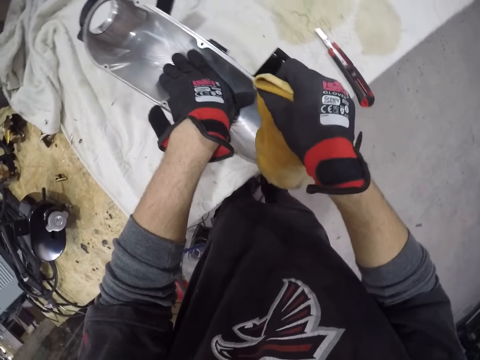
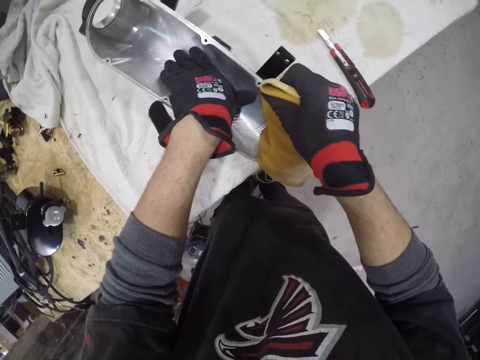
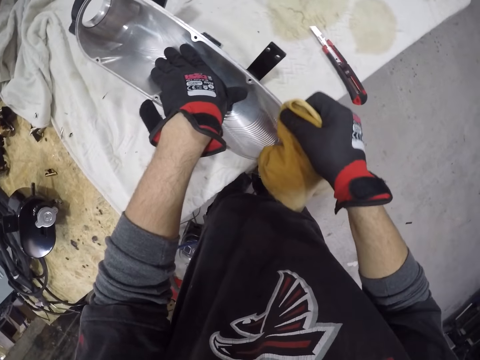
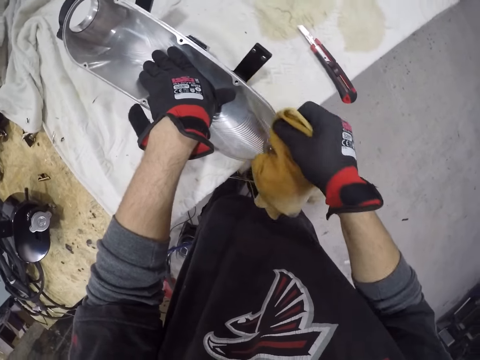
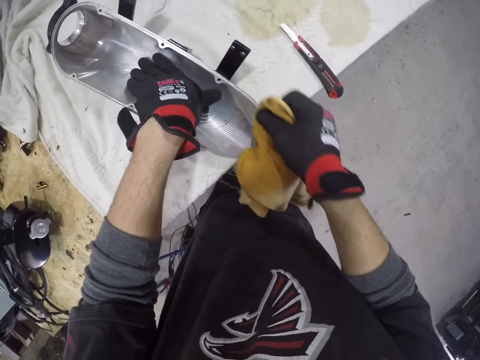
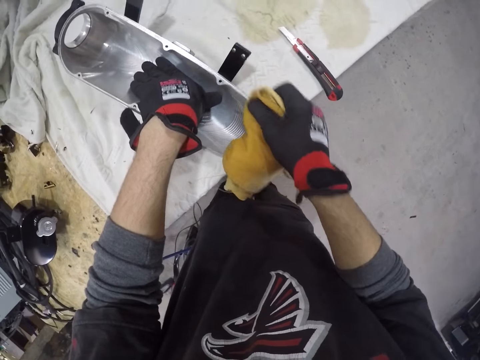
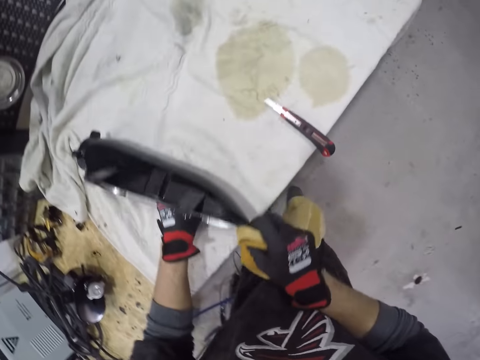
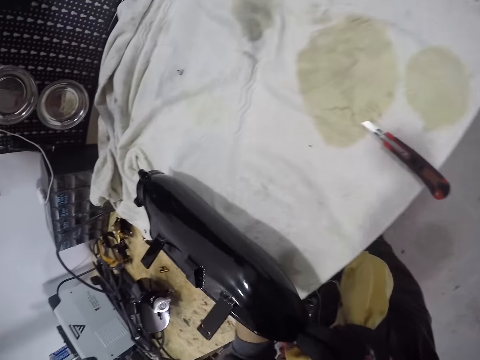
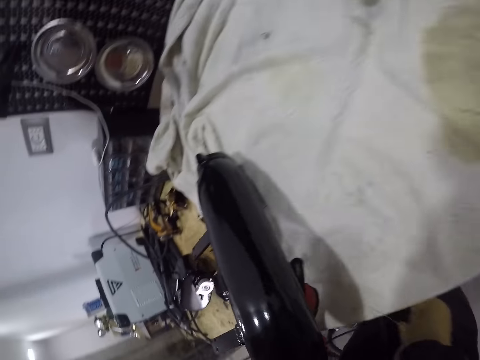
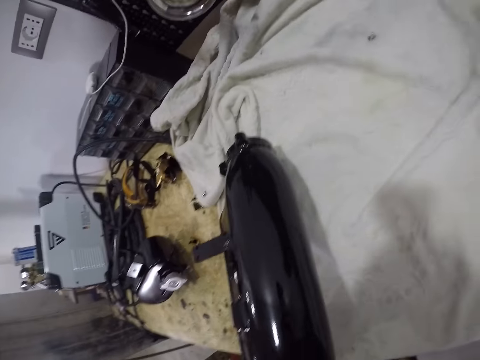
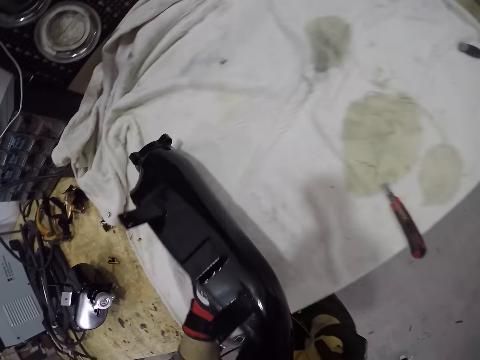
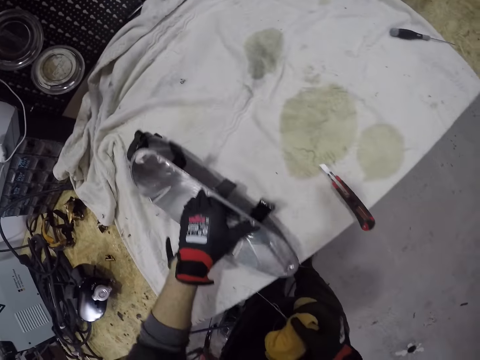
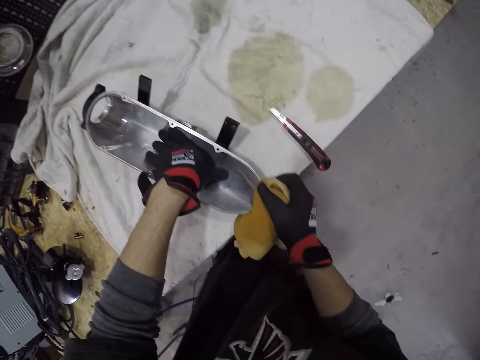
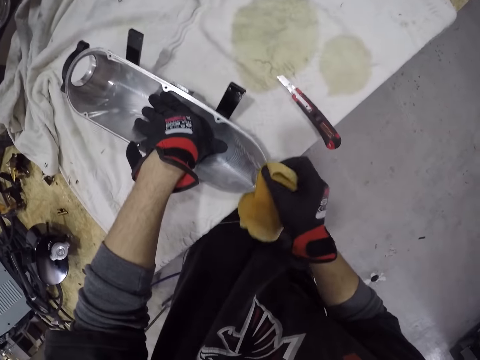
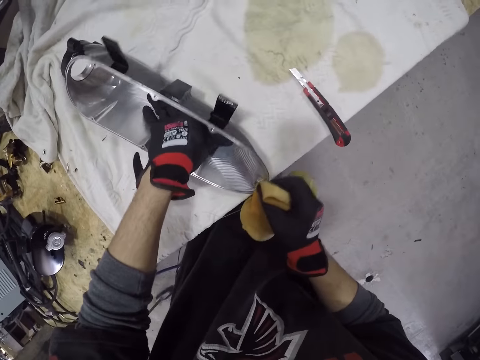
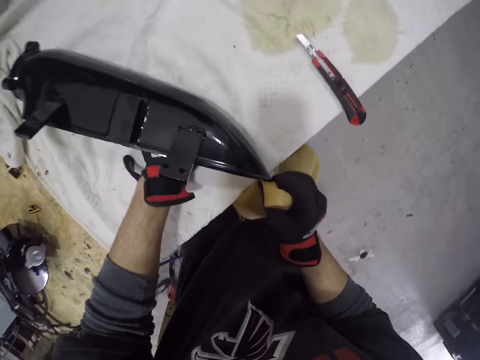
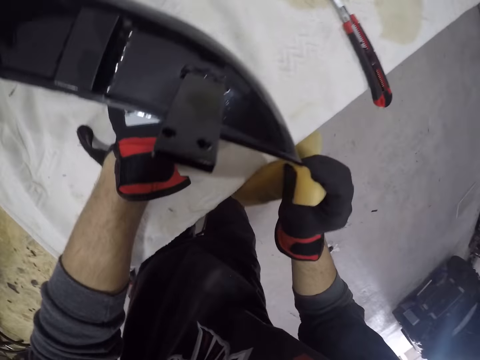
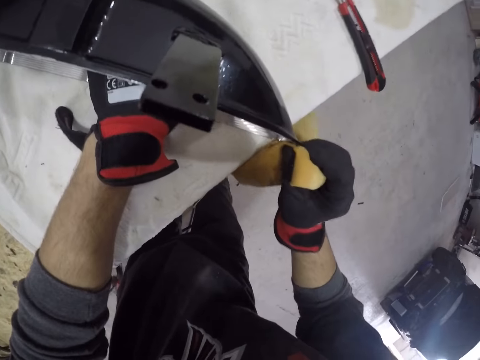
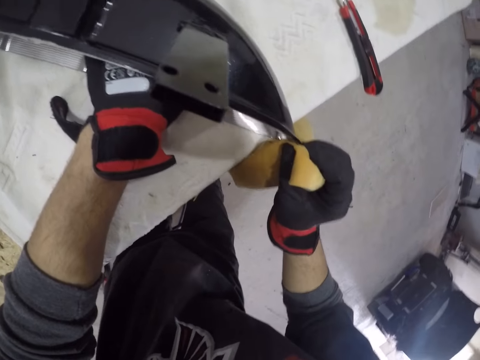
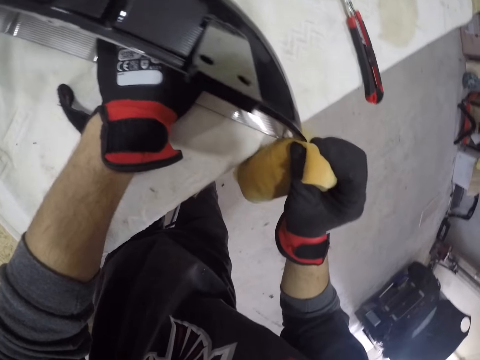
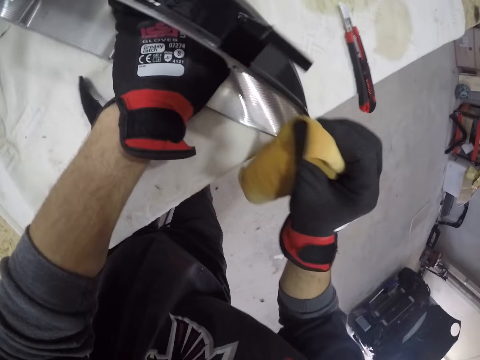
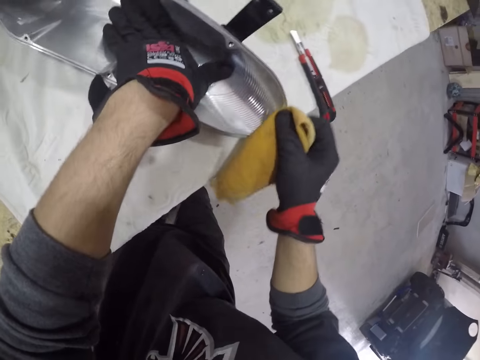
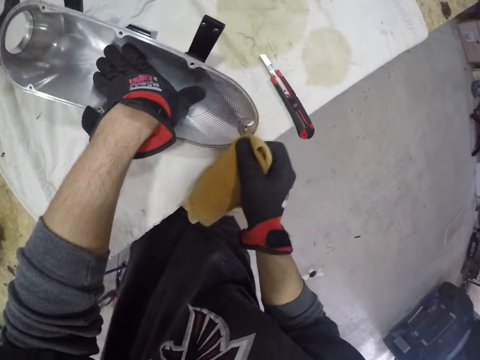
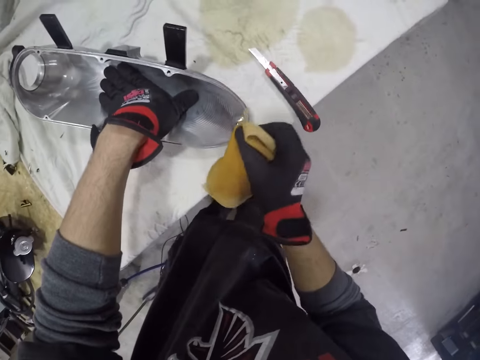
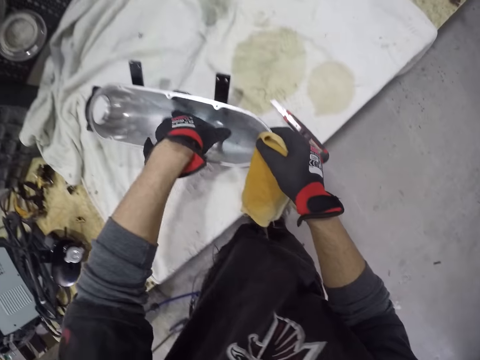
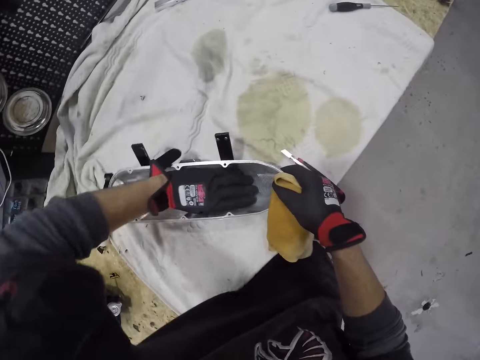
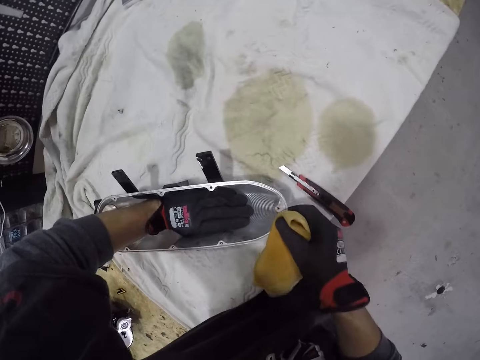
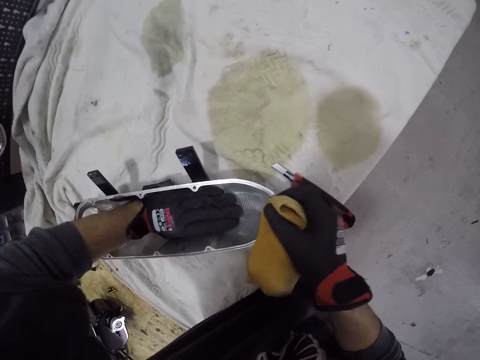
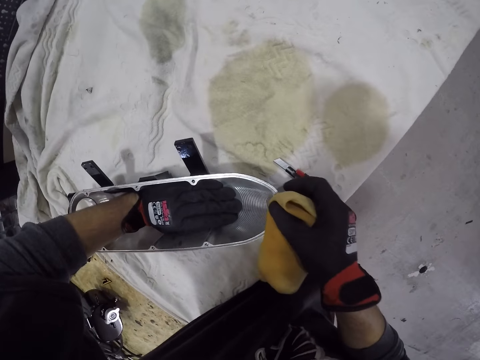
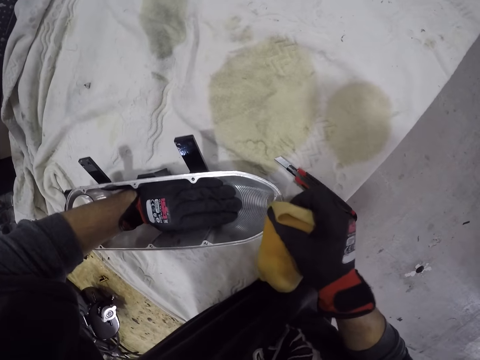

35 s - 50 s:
The camera wearer turns the headlight case on the table with both gloved hands. He cleans the headlight case in his gloved left hand with the rag in his gloved right hand.

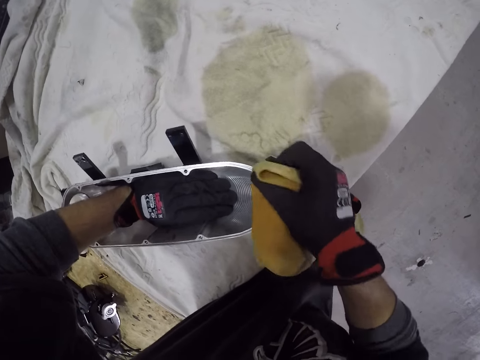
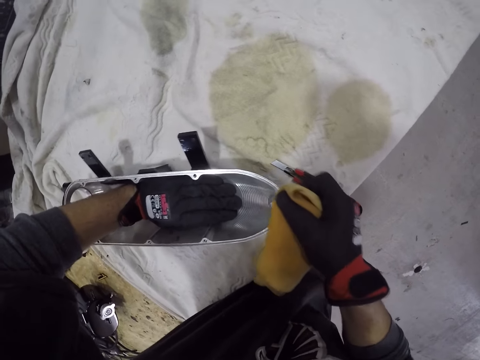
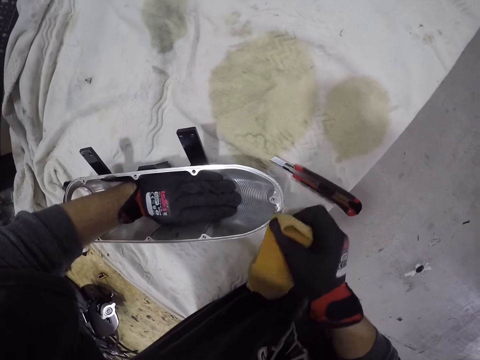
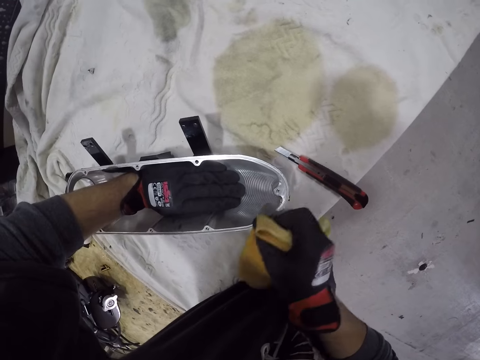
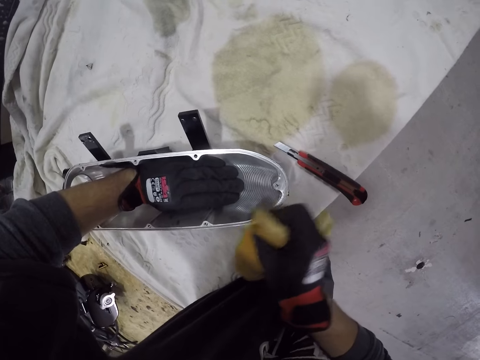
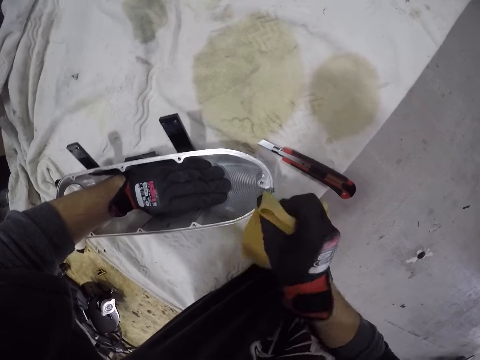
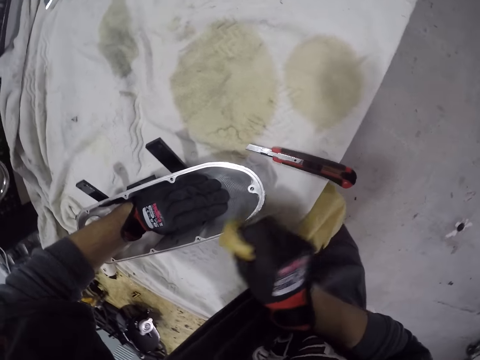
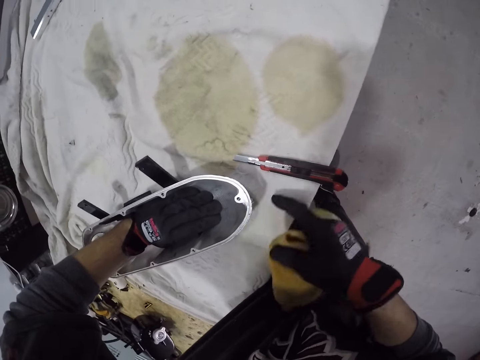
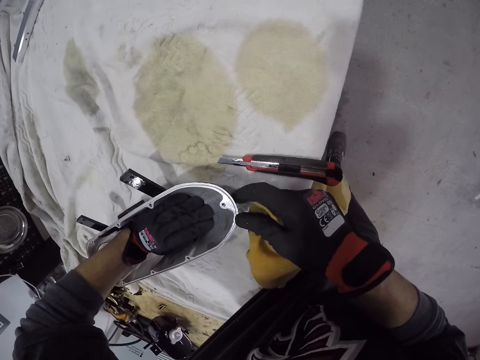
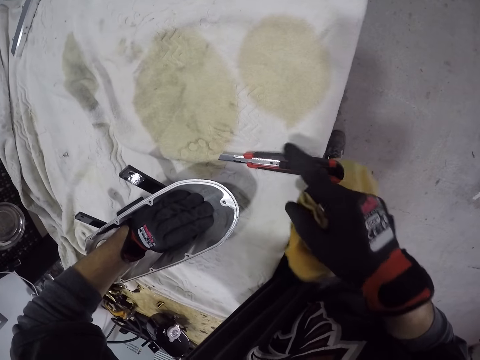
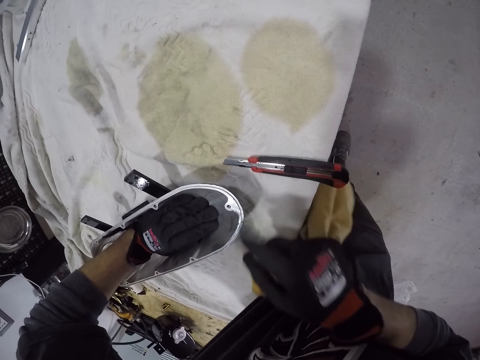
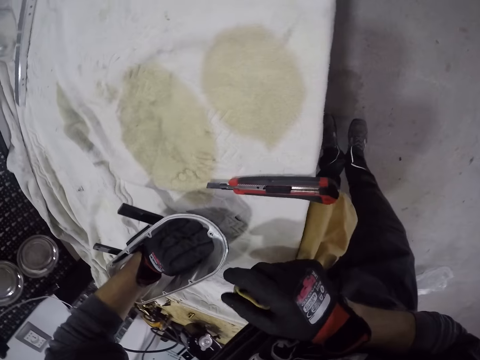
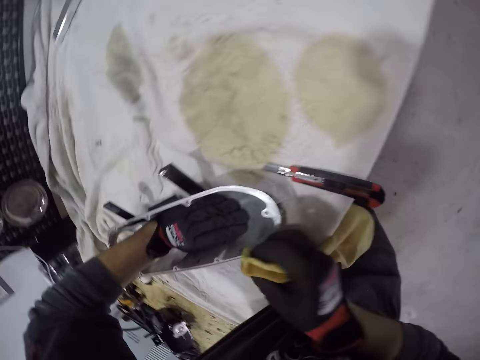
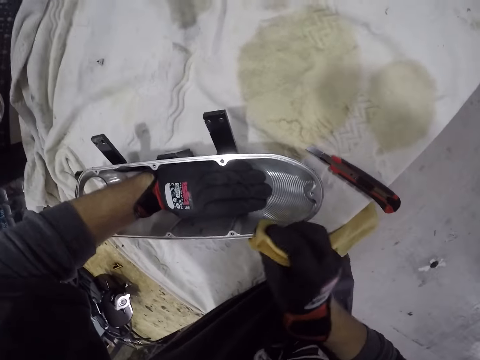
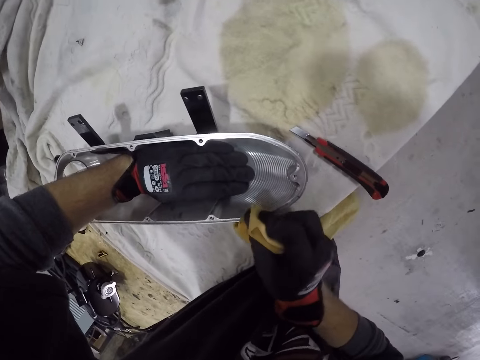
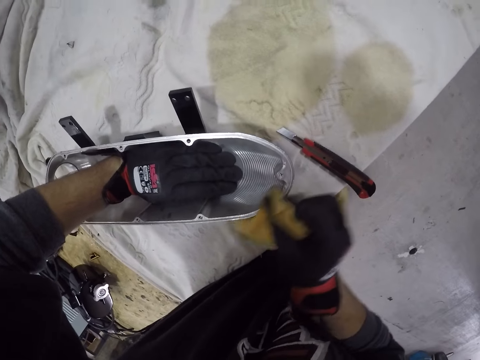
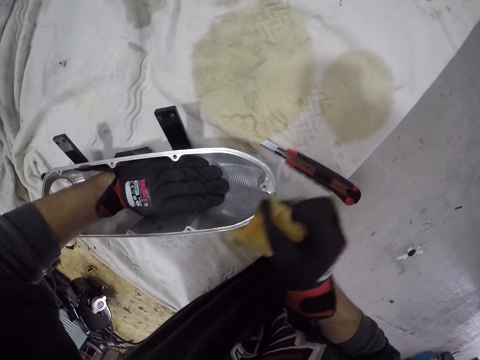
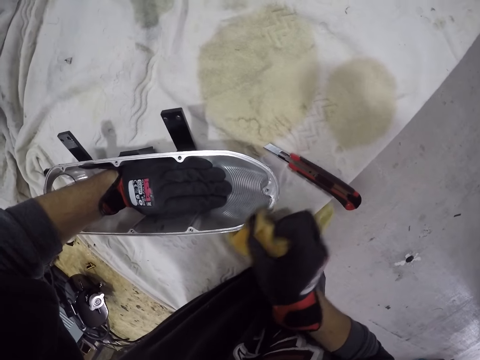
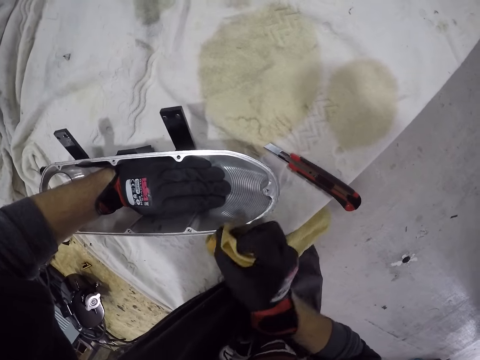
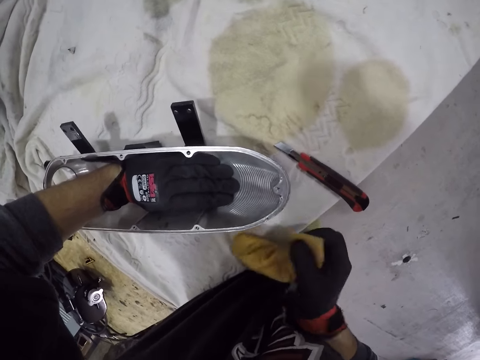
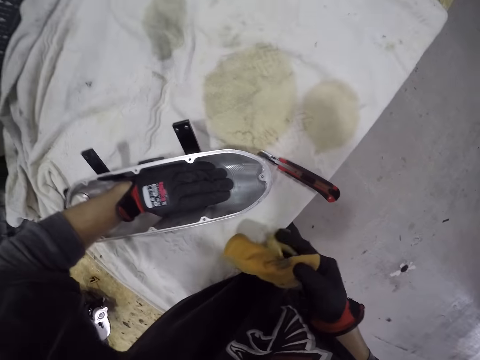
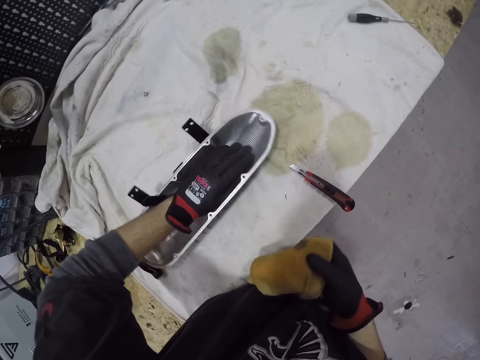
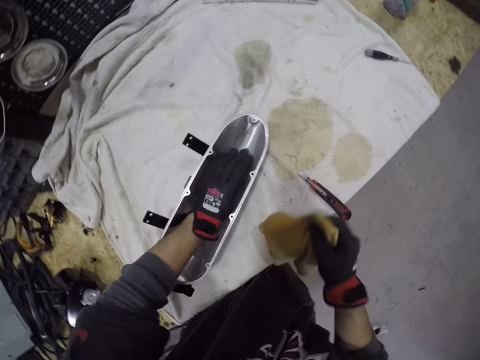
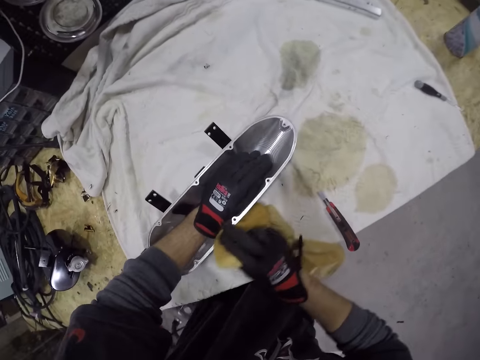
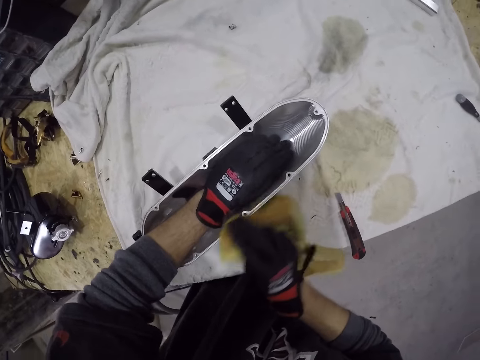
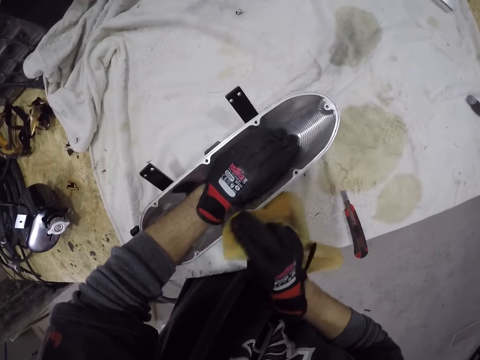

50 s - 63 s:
The camera wearer removes a particle on the headlight case with his gloved right hand. He cleans the headlight case in his gloved left hand with the rag in his gloved right hand.
